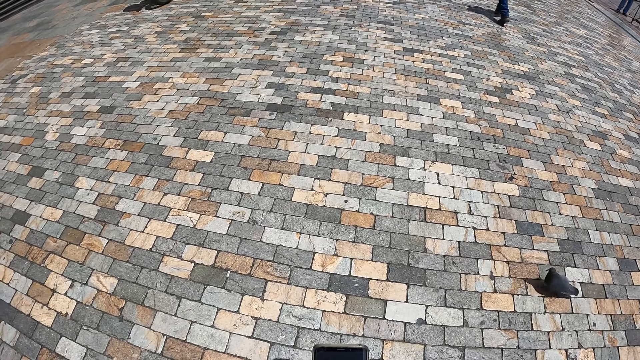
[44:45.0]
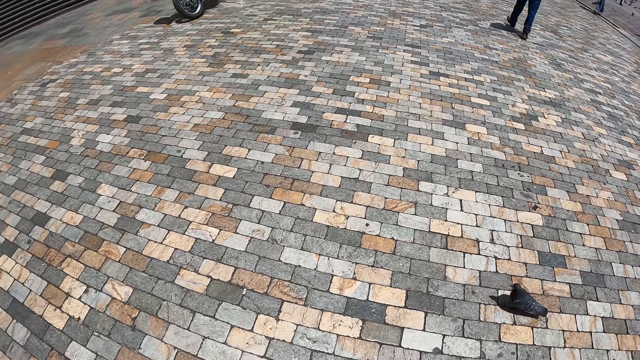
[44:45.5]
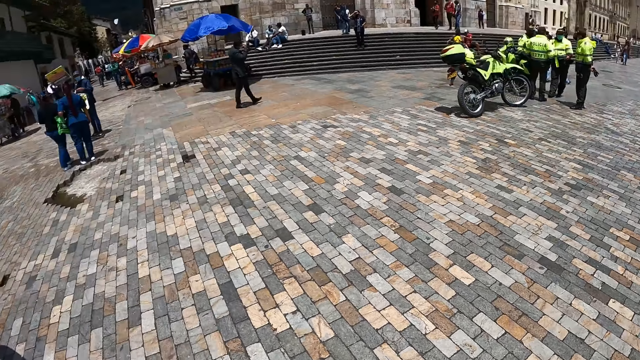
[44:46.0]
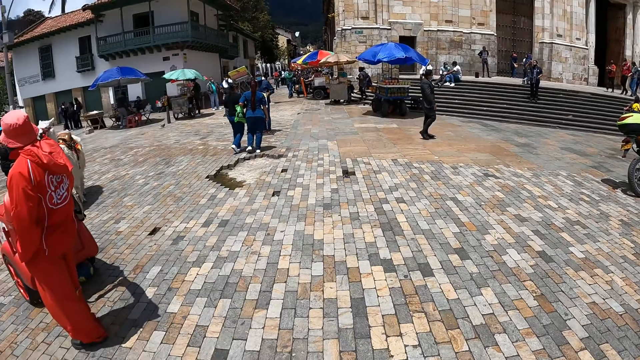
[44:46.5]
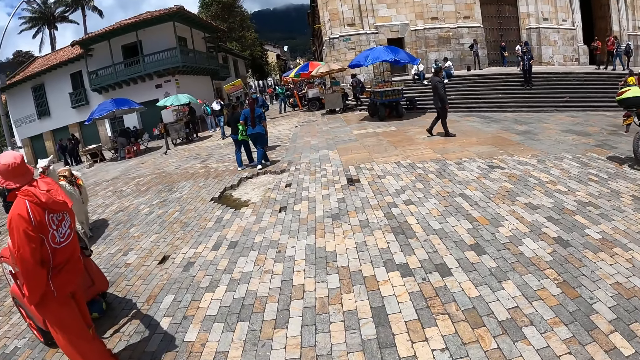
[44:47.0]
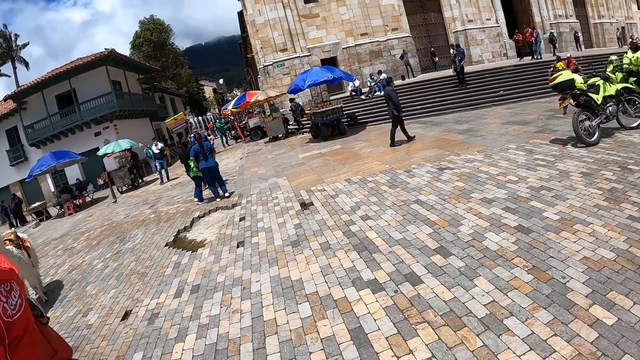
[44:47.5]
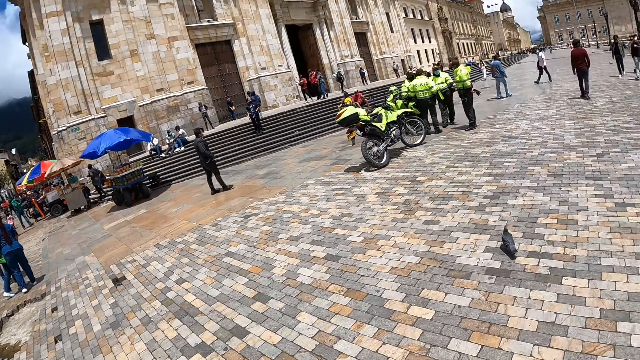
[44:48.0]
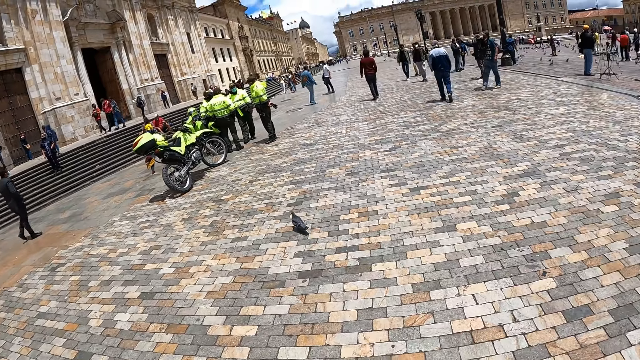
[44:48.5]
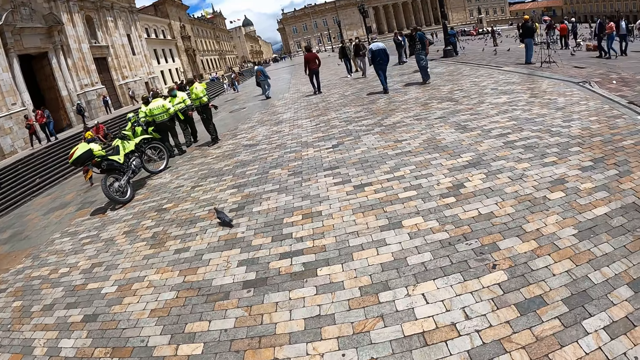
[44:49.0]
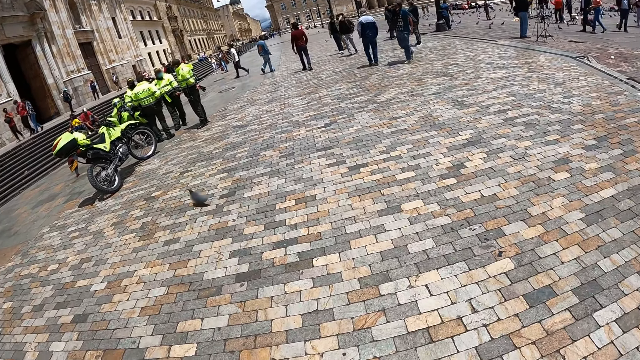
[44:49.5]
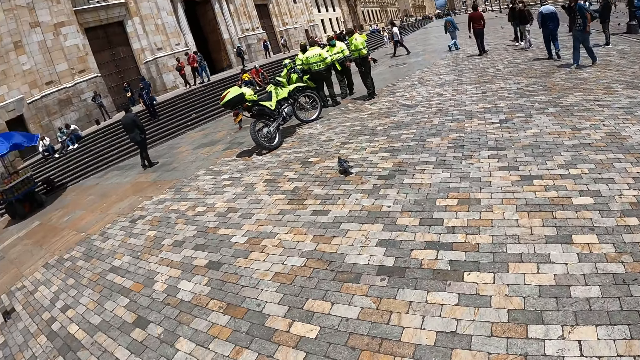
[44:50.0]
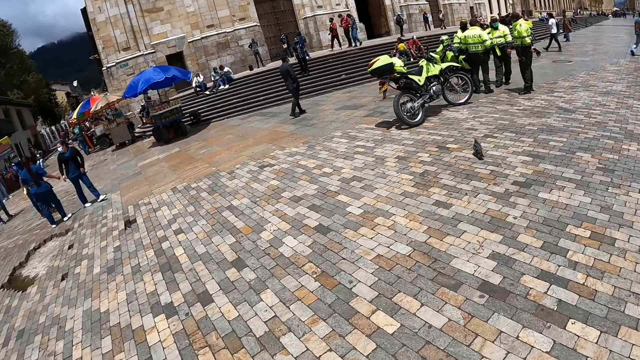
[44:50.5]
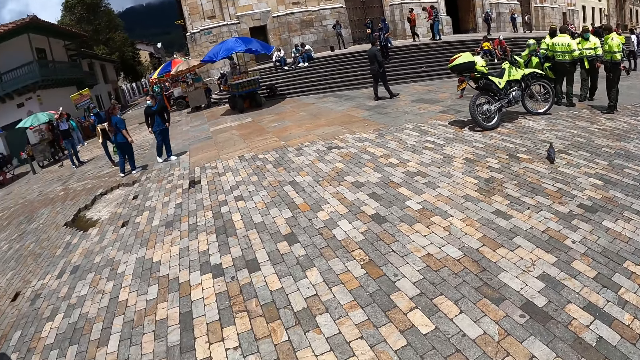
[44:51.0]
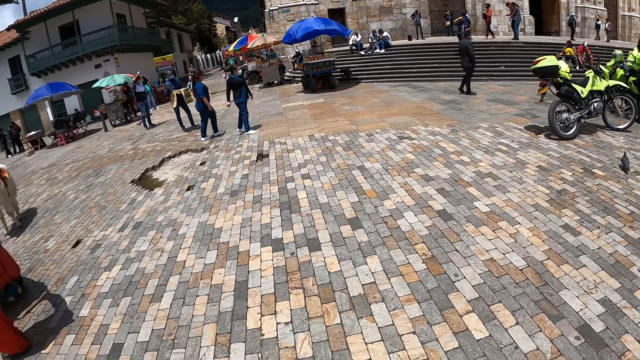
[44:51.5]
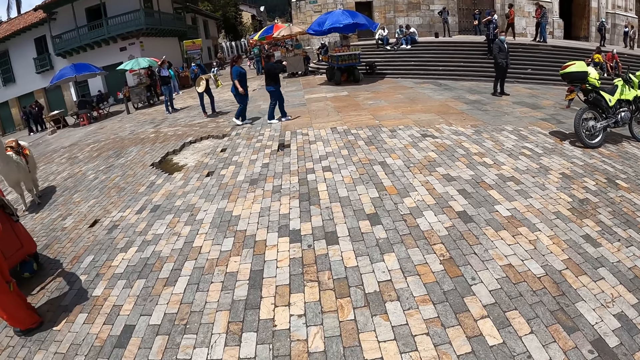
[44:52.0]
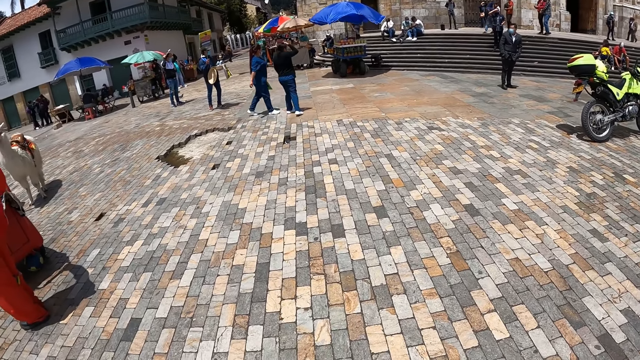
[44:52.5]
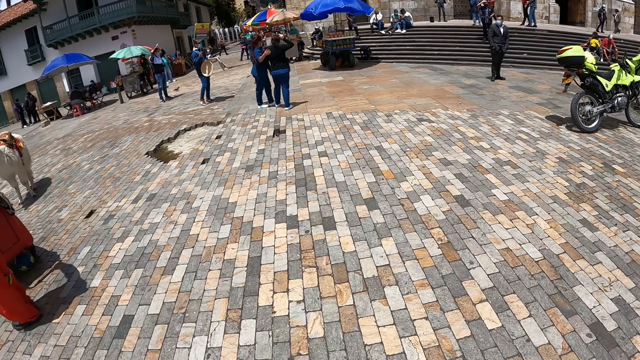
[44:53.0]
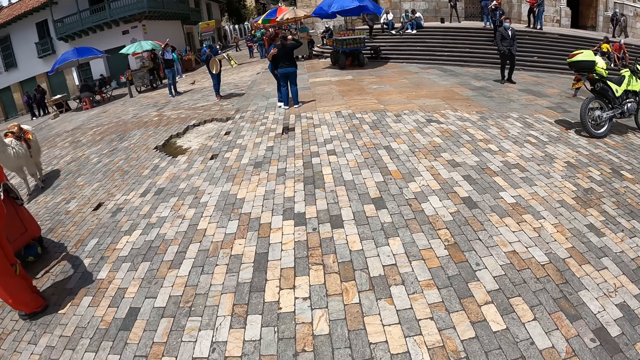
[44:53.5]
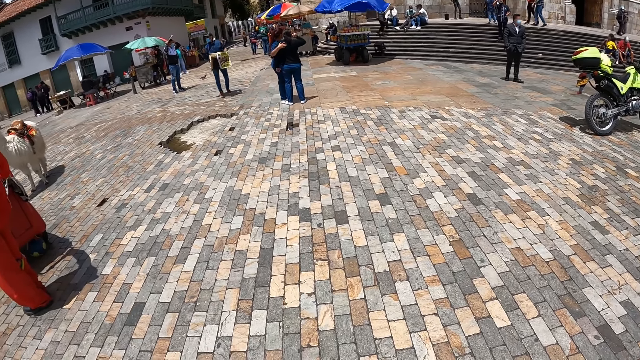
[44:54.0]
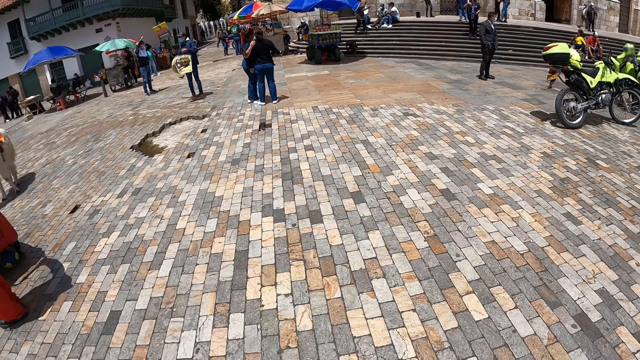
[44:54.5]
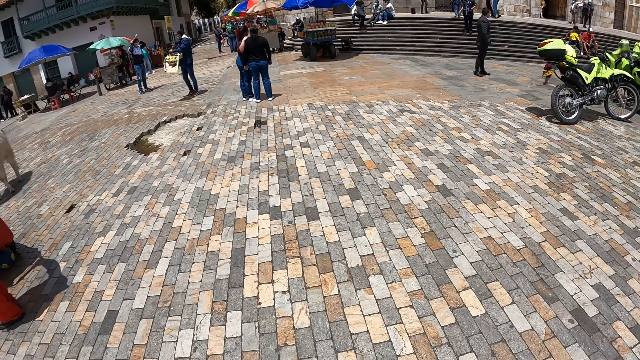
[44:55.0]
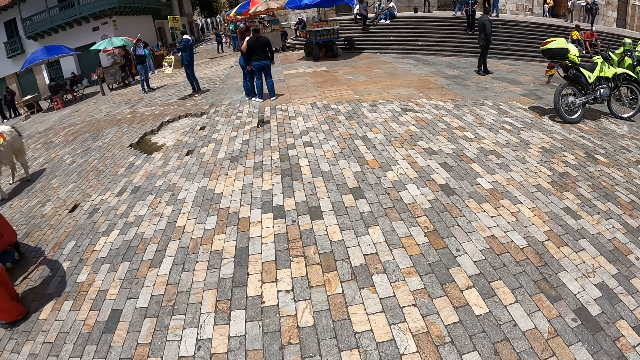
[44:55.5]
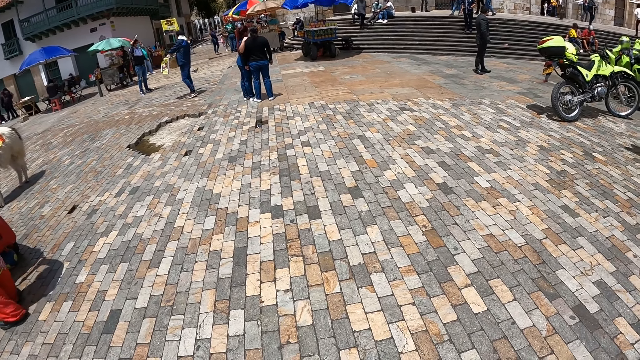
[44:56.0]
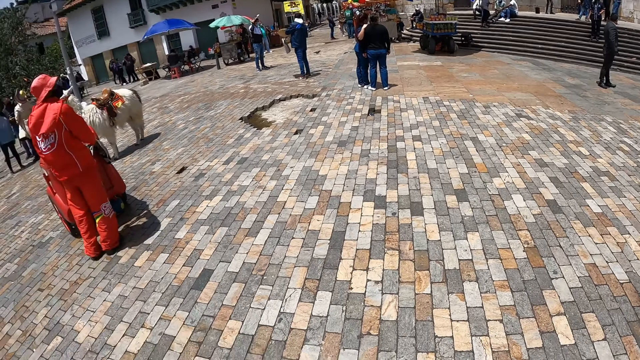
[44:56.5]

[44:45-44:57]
The camera wearer takes photos with a phone. They turn around. A man and another man dialogue. The camera wearer looks around.

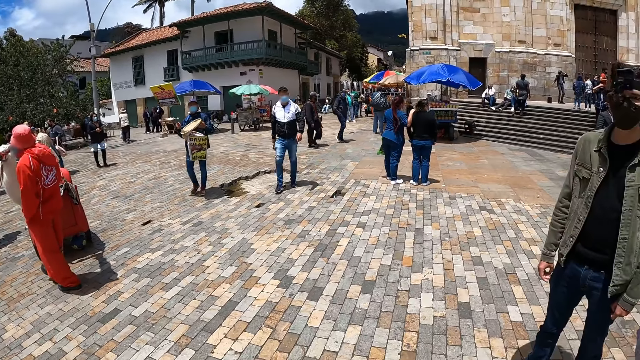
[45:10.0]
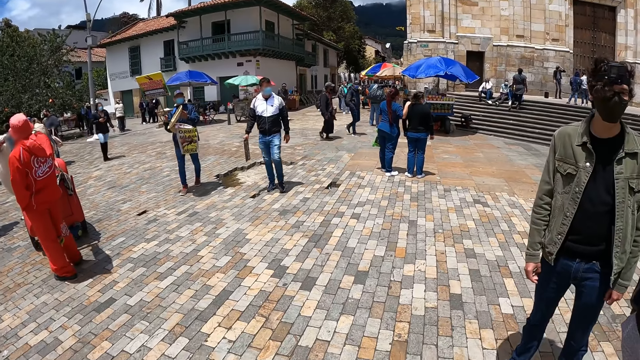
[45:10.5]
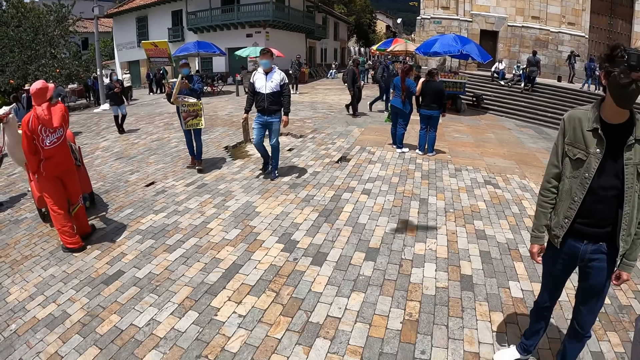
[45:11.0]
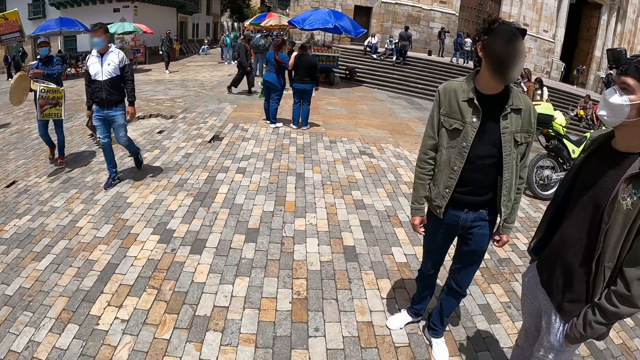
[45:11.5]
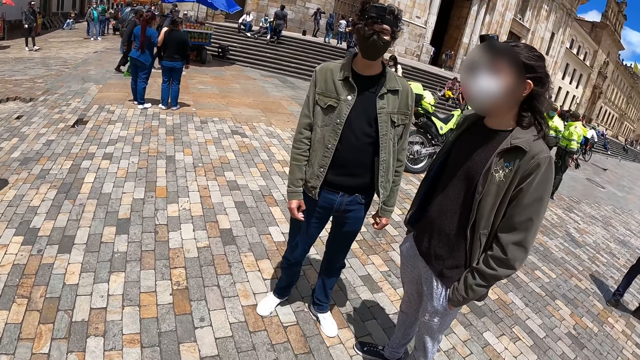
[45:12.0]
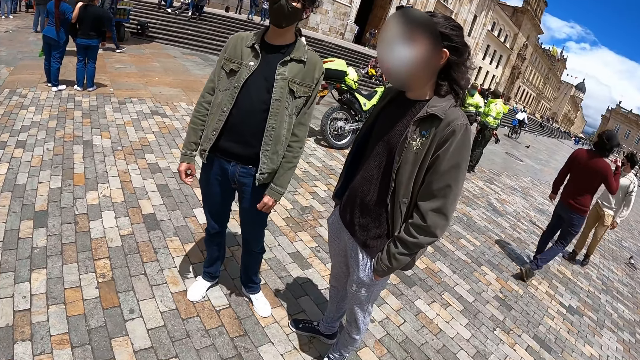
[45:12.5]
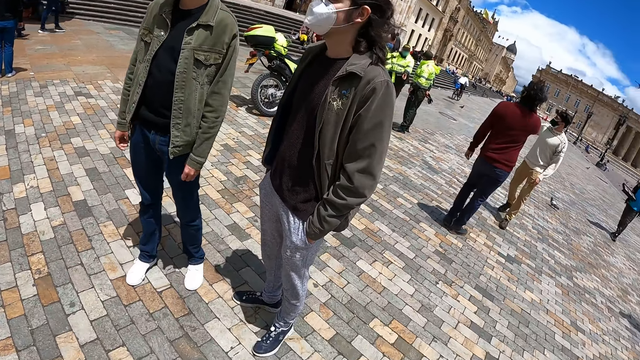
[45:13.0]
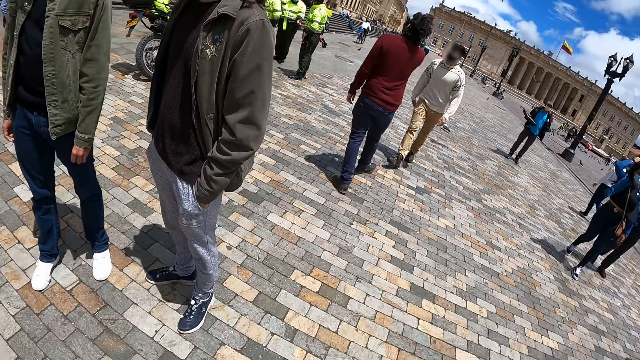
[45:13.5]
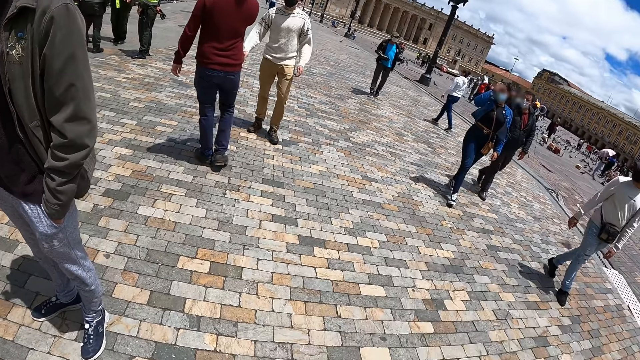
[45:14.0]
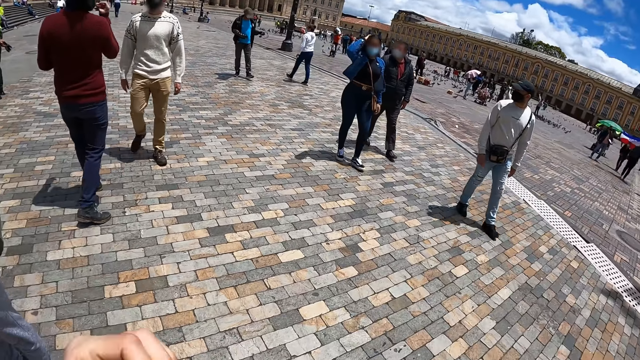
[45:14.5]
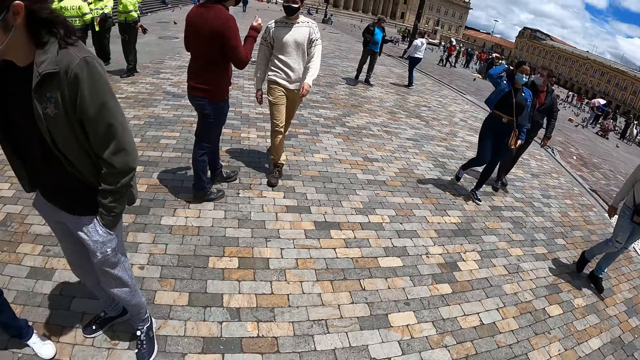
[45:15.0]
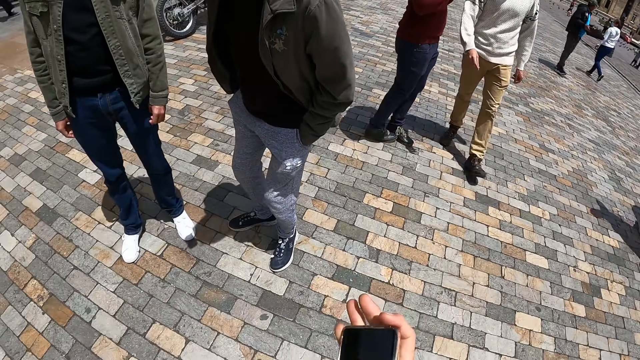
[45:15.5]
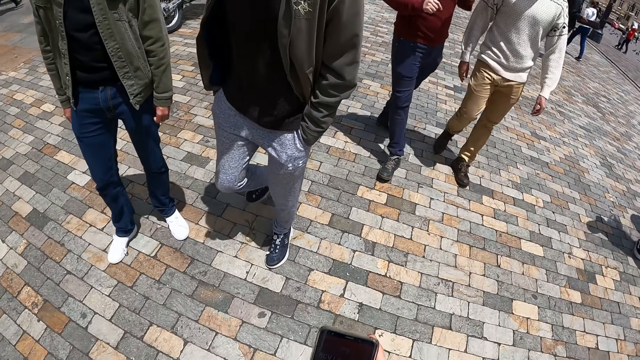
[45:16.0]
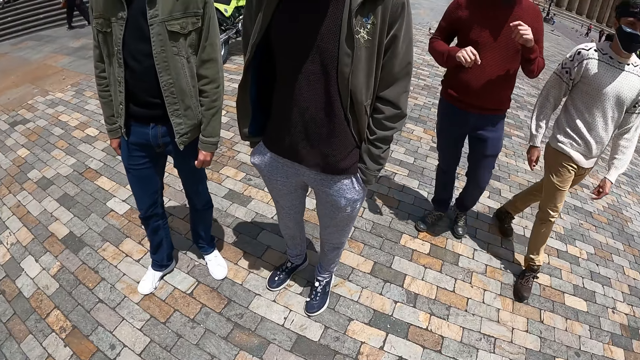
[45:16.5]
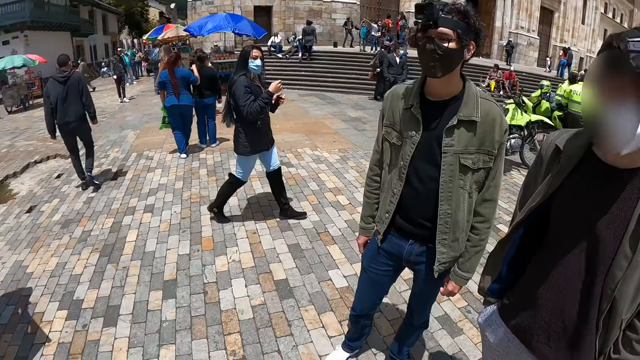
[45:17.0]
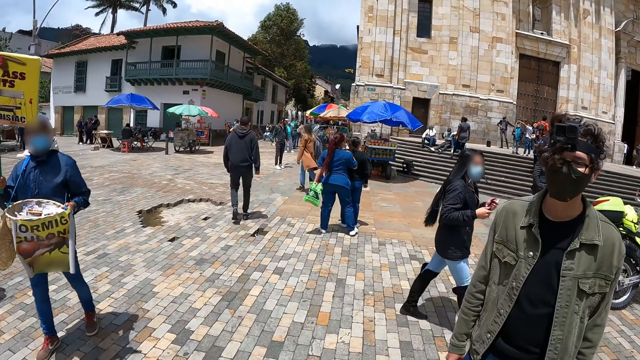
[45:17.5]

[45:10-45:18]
The camera wearer stares at a man. They look around. They adjust the camera. They hold a phone. They look around the park.
